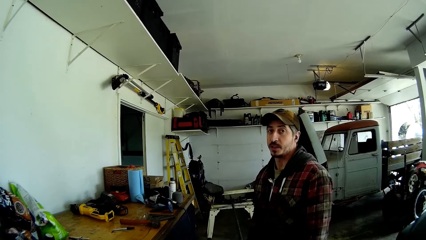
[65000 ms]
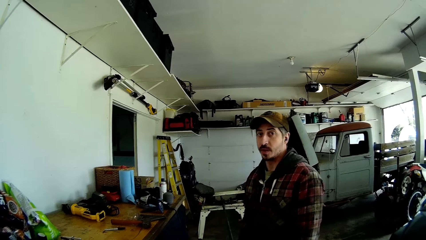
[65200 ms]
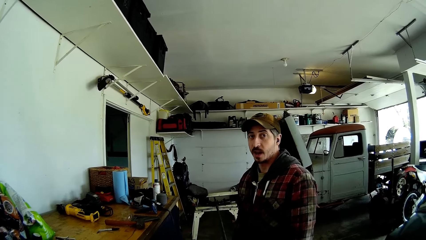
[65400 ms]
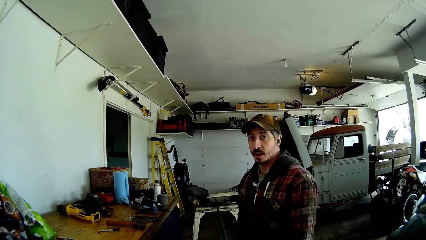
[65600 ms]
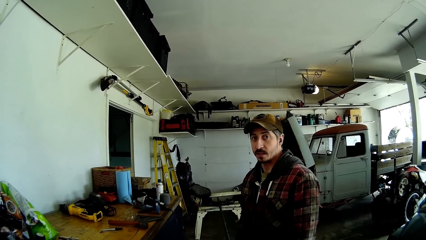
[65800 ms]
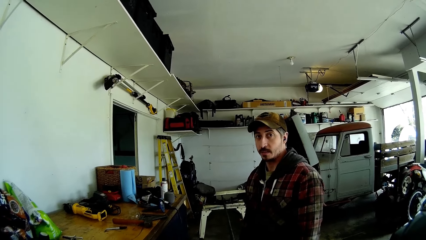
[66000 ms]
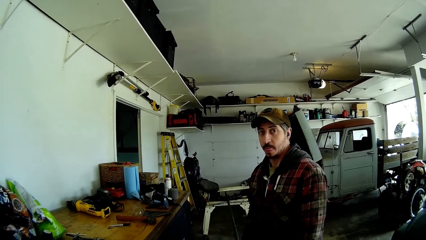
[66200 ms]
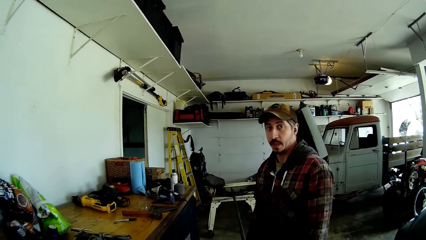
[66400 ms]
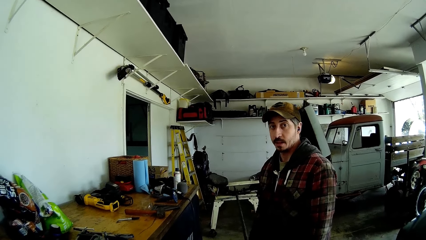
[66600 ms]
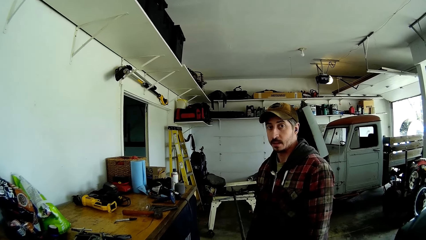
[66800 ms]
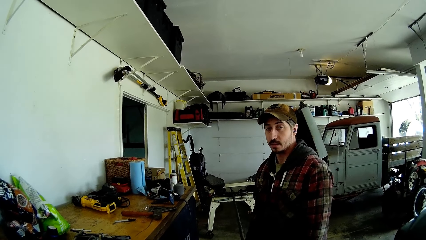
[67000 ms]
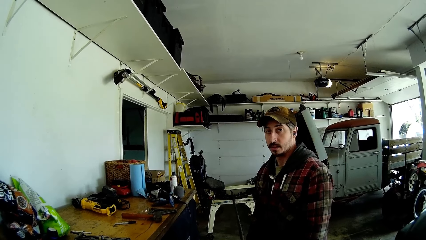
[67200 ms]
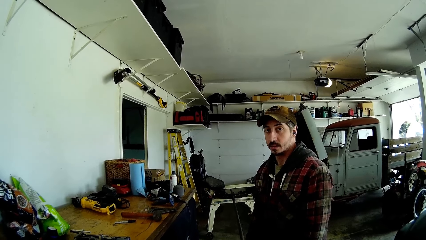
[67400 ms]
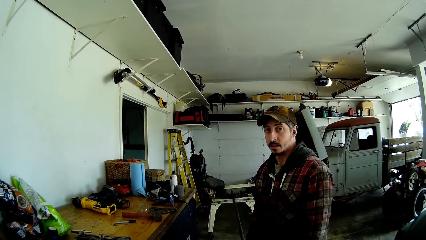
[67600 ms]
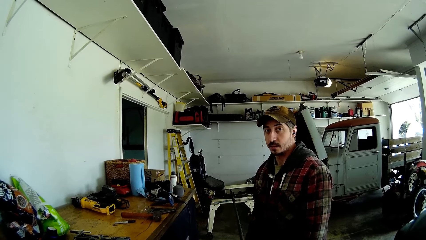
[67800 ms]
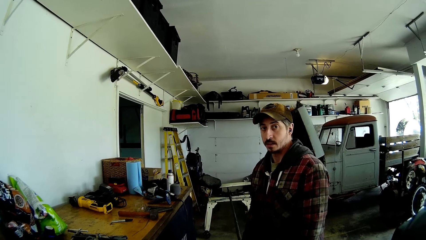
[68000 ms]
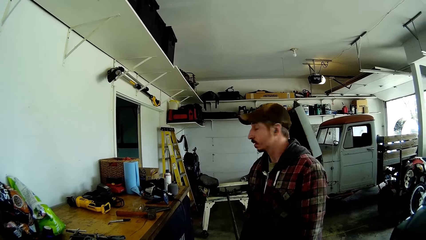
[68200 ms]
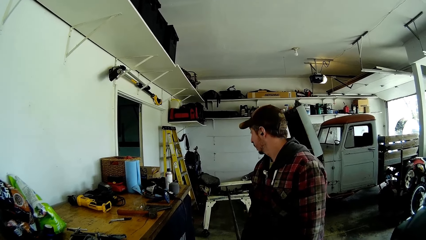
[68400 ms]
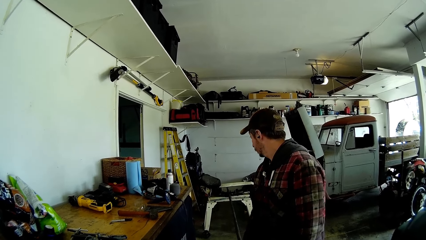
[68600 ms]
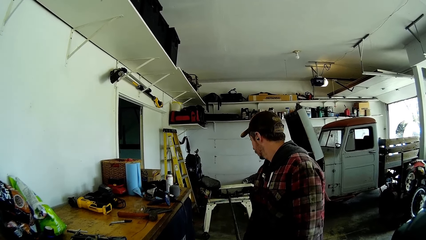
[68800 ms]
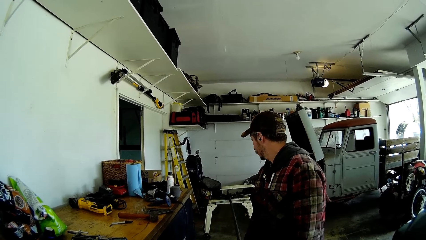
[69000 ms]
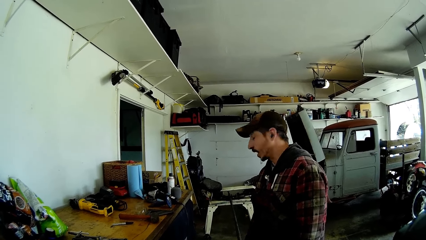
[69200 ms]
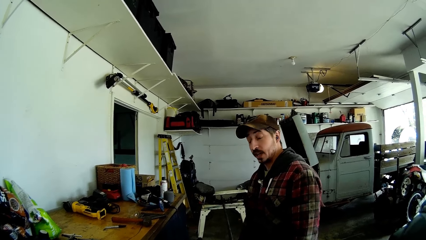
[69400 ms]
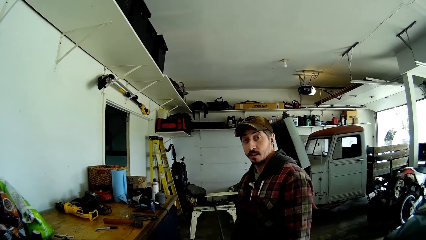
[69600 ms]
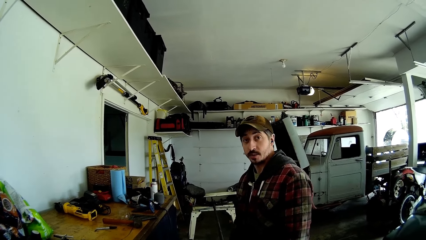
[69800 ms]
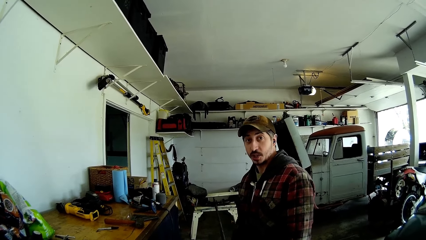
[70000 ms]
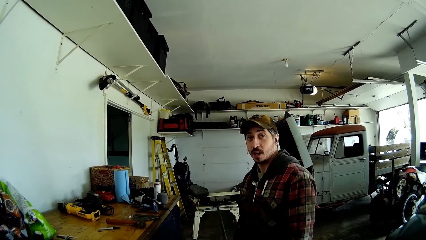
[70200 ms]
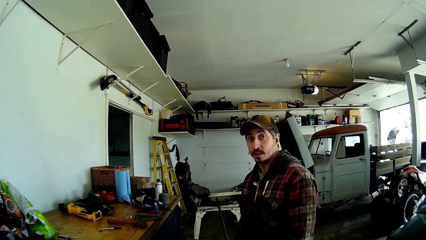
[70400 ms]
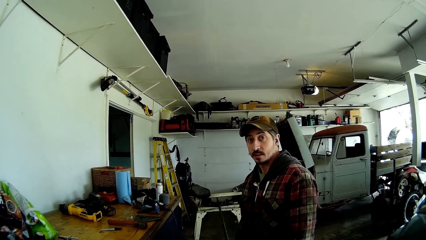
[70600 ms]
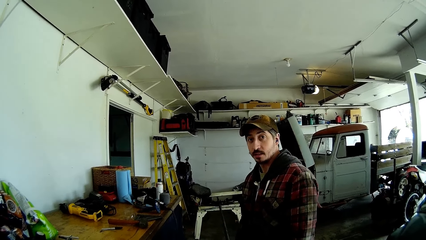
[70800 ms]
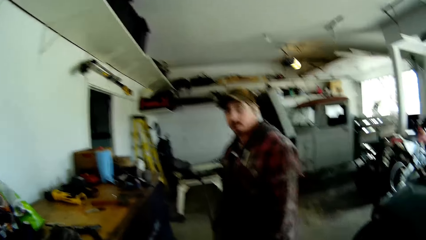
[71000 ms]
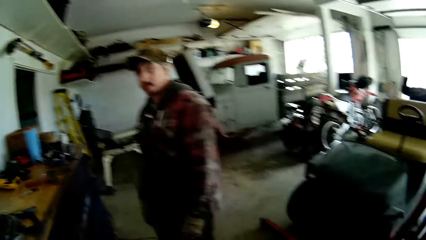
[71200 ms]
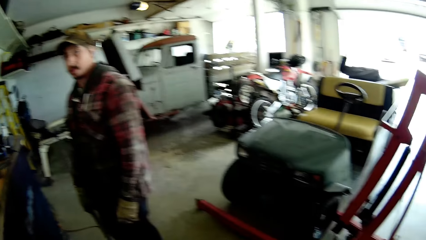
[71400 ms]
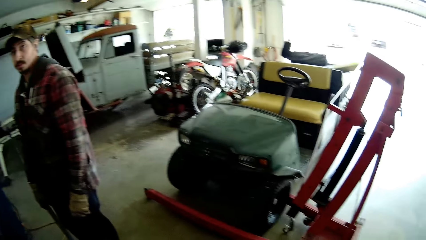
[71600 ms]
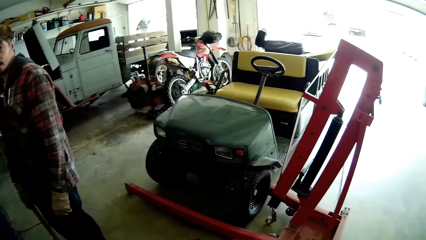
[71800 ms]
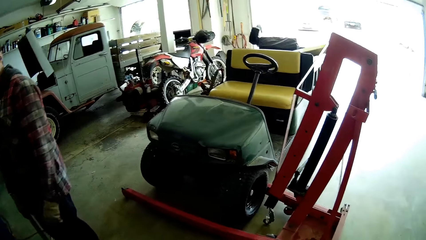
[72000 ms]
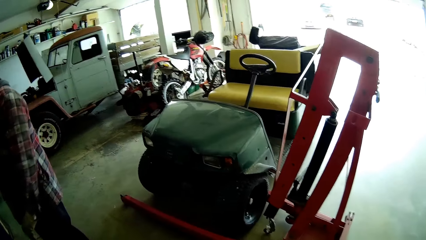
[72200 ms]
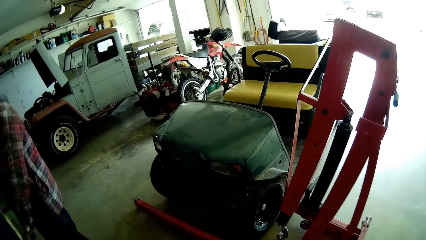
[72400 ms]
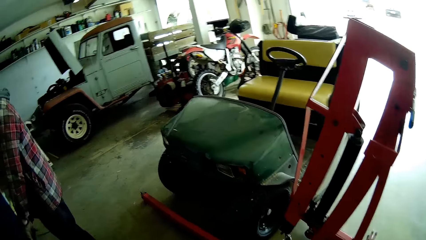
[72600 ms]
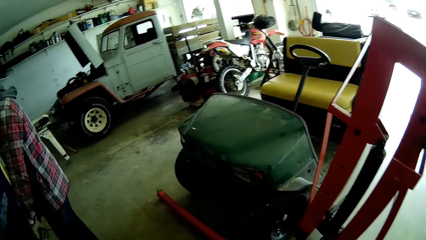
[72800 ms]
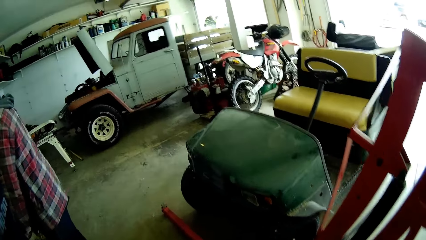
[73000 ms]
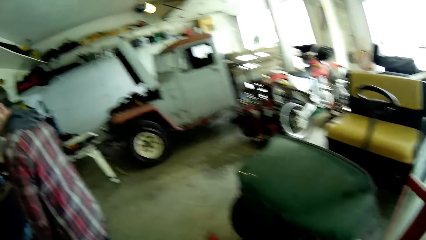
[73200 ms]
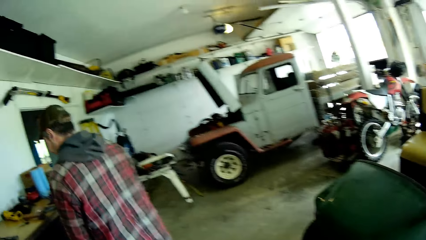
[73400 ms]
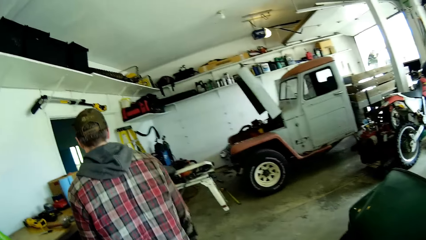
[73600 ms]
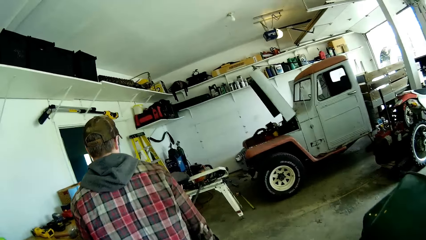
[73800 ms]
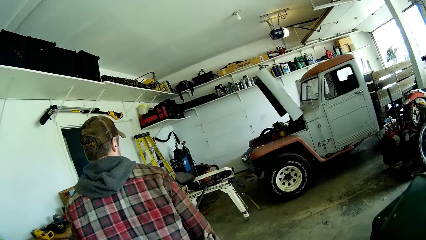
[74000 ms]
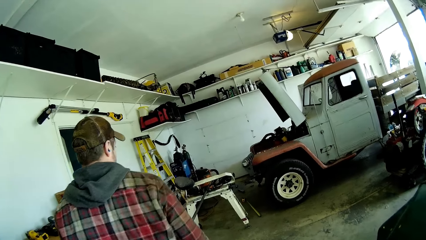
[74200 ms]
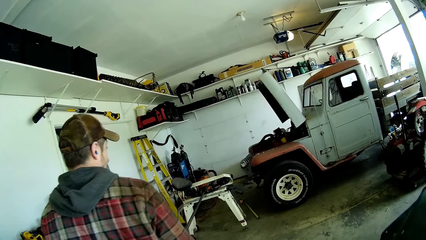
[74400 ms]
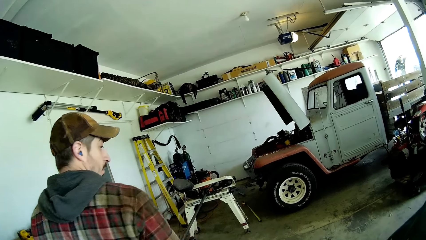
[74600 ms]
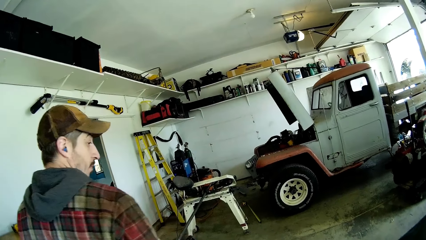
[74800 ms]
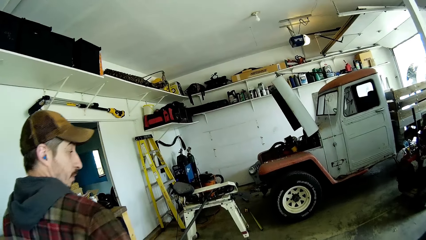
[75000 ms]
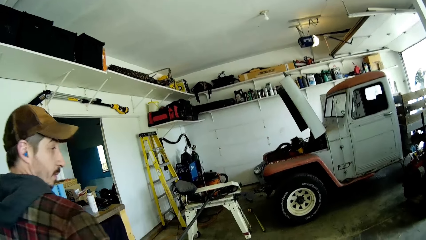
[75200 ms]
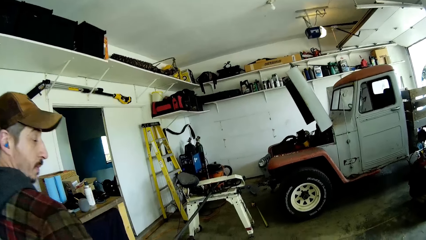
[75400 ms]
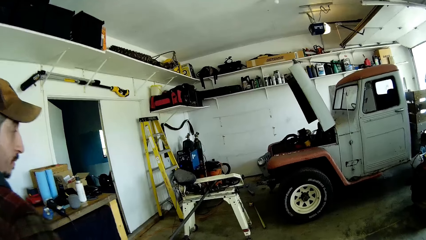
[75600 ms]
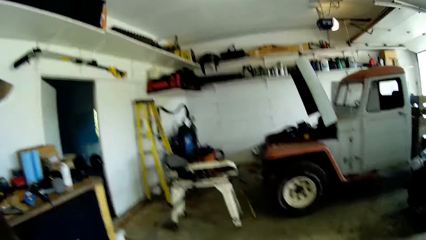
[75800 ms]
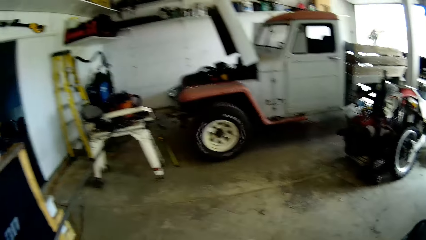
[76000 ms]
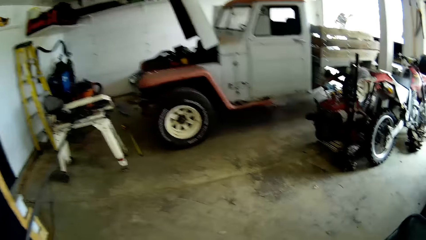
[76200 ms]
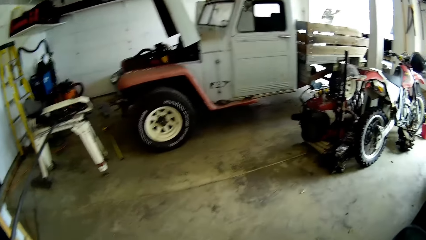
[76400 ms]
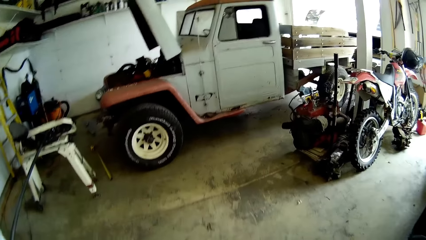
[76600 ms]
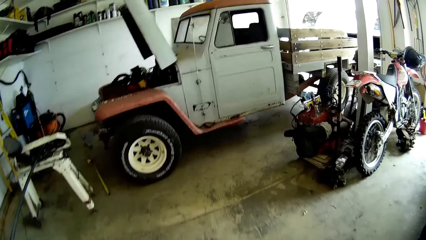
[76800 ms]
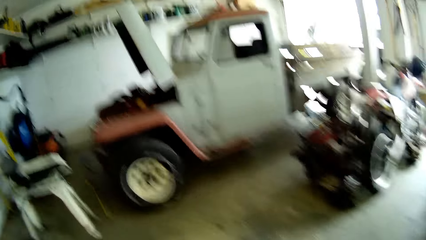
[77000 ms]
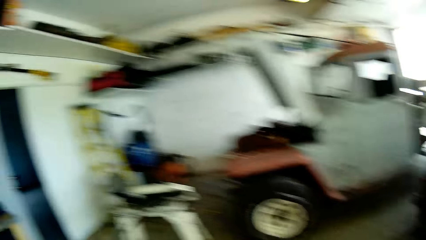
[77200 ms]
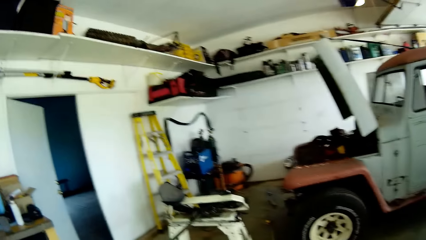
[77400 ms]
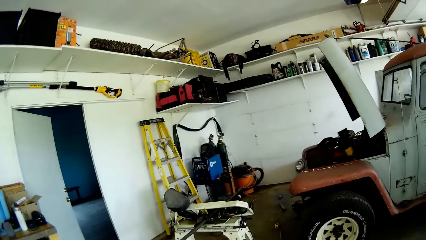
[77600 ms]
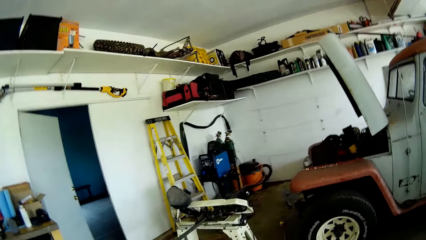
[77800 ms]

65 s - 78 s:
The camera wearer moves around the garage.

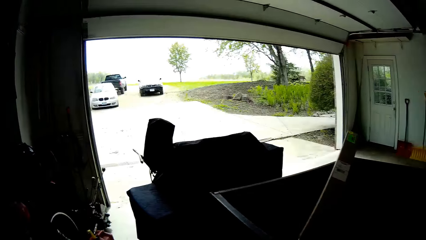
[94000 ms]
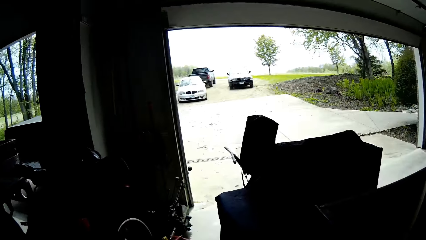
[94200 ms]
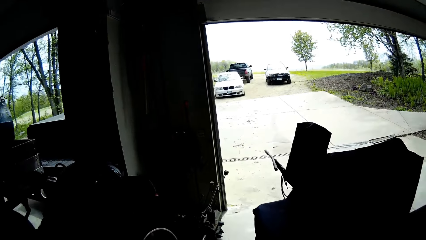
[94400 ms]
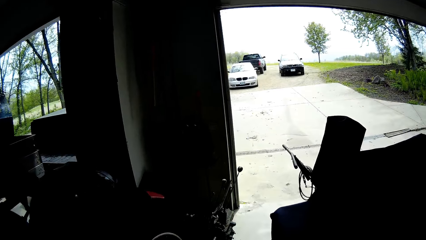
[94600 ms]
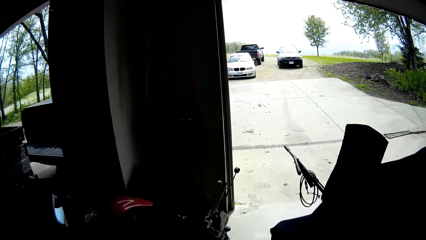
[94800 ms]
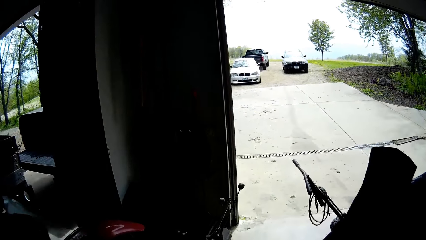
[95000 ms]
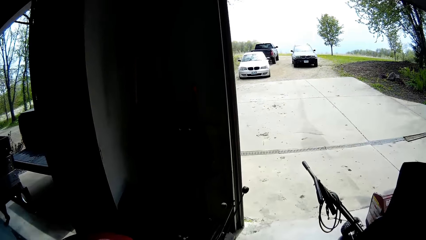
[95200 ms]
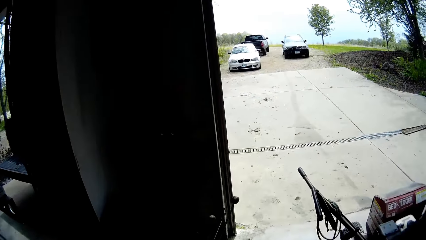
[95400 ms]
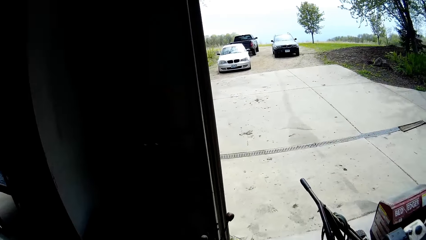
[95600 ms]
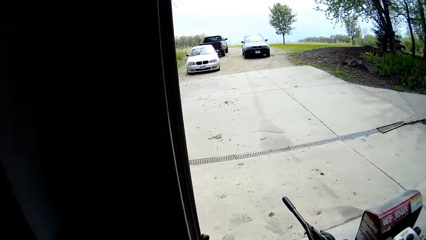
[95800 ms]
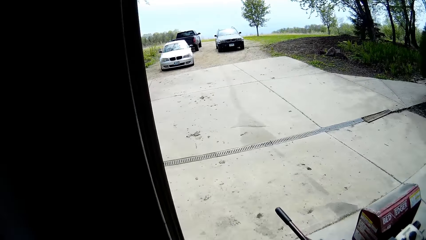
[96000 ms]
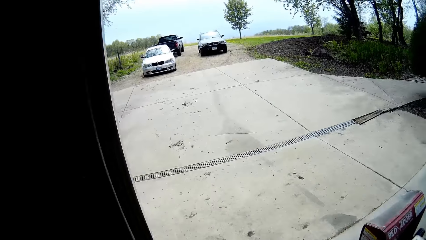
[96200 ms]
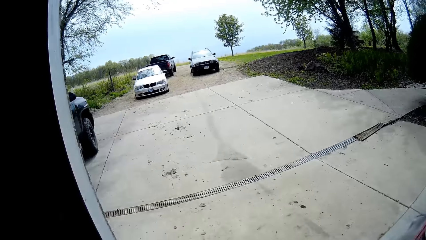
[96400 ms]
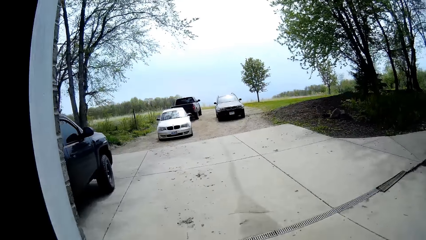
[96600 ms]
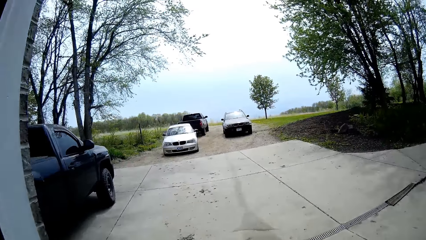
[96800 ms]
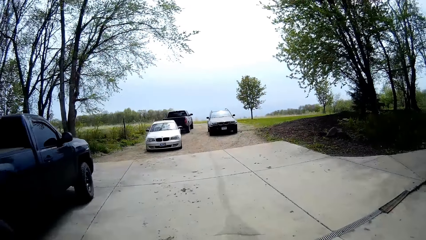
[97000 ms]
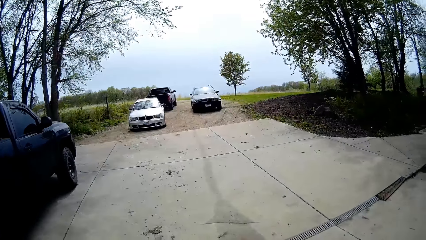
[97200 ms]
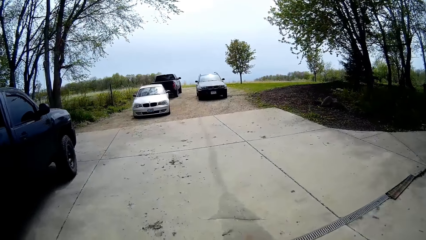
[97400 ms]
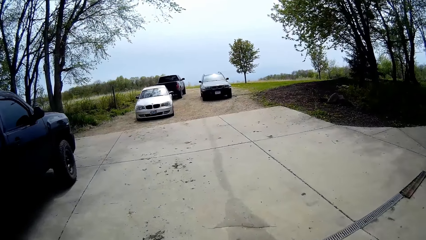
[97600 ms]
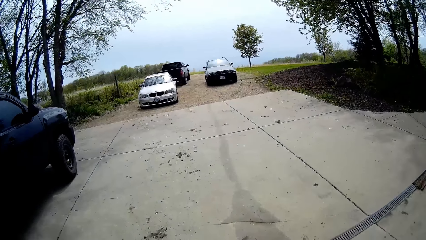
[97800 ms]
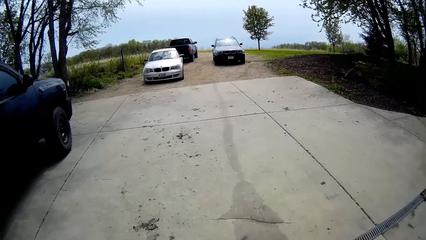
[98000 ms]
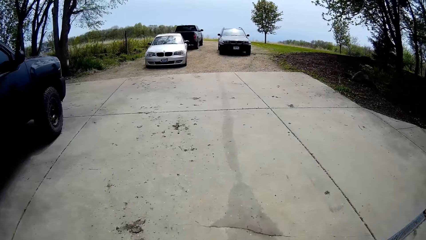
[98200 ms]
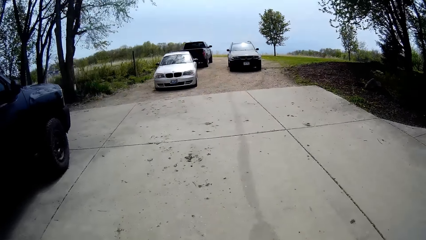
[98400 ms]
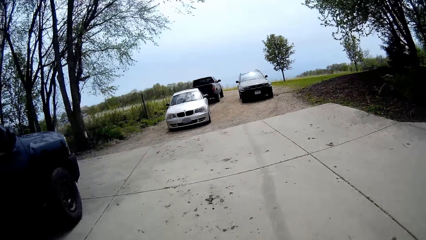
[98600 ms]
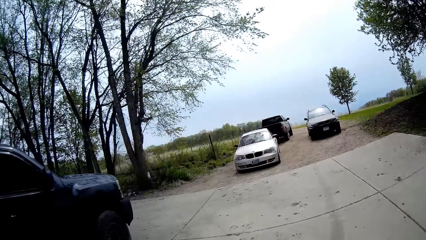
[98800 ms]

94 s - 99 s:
The camera wearer walks from the workshop to a farmland.
